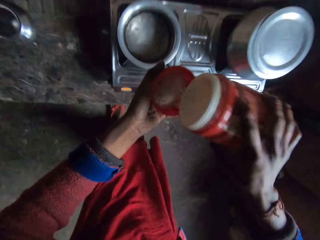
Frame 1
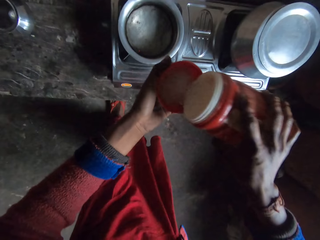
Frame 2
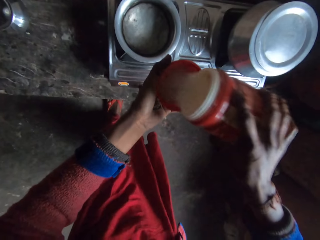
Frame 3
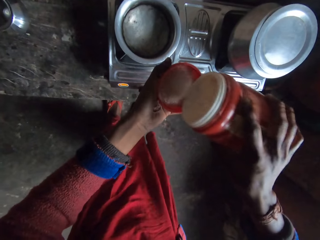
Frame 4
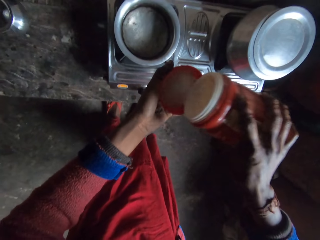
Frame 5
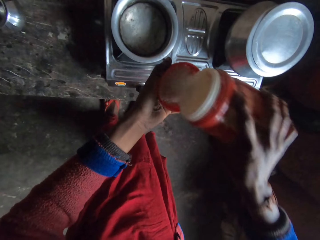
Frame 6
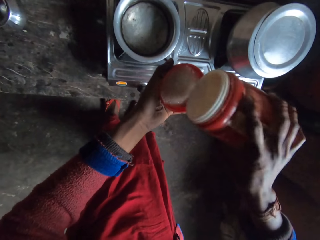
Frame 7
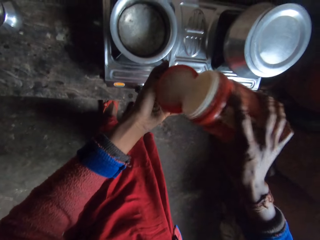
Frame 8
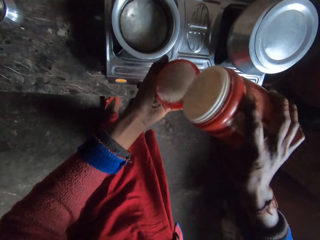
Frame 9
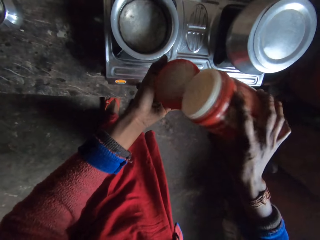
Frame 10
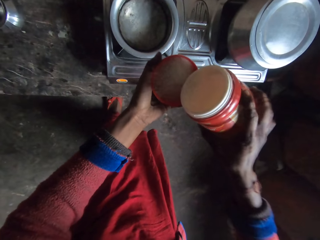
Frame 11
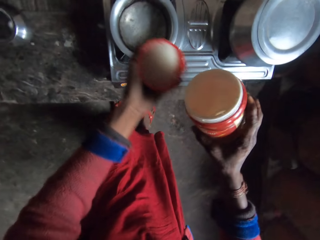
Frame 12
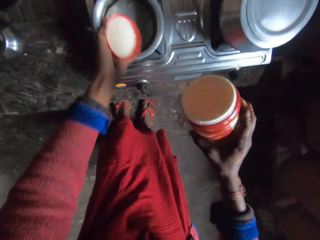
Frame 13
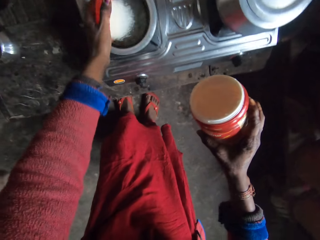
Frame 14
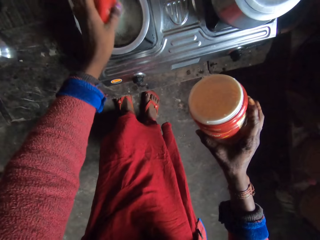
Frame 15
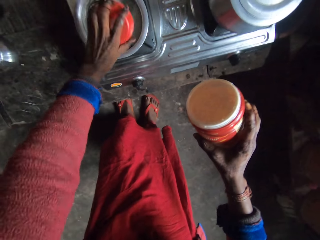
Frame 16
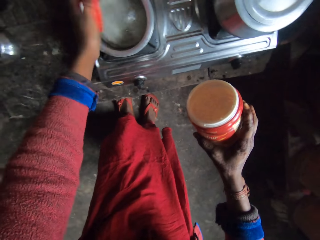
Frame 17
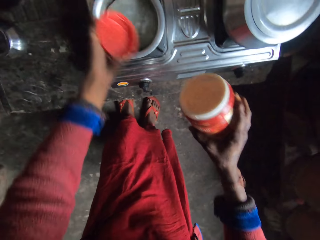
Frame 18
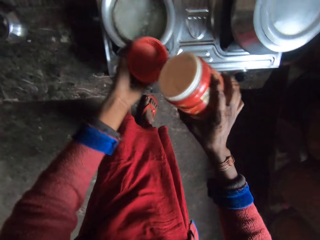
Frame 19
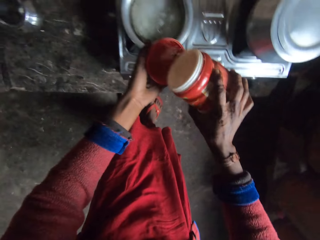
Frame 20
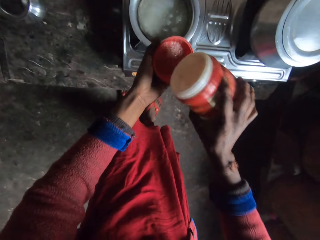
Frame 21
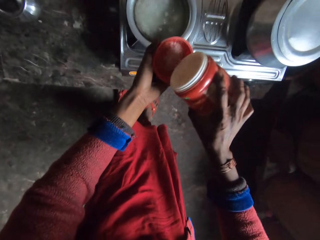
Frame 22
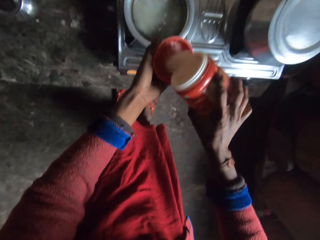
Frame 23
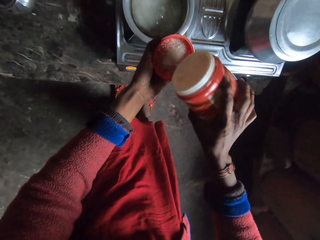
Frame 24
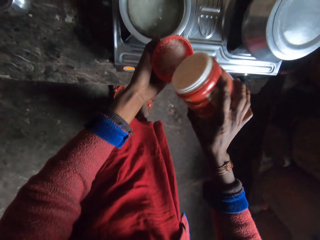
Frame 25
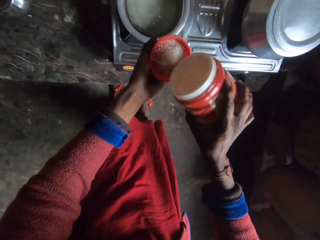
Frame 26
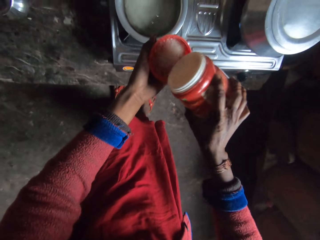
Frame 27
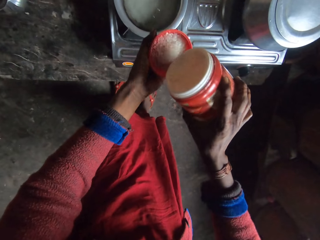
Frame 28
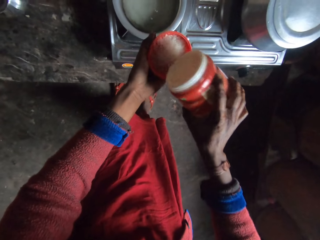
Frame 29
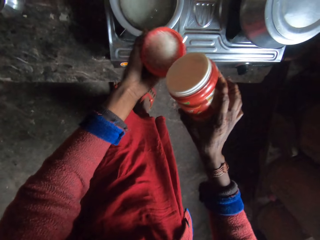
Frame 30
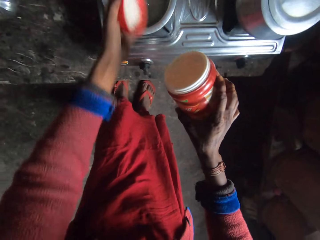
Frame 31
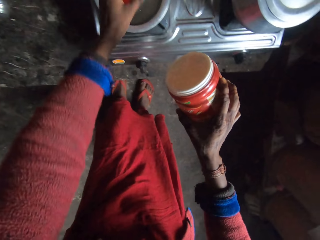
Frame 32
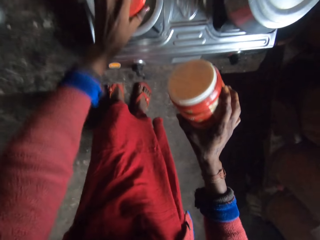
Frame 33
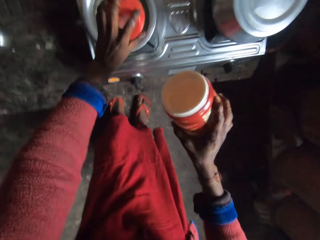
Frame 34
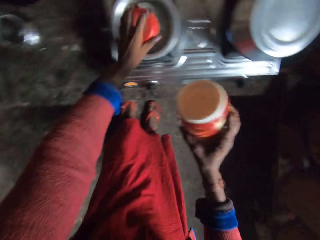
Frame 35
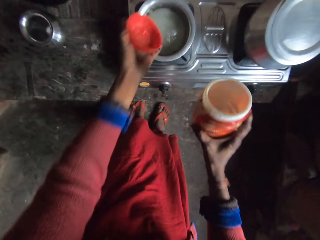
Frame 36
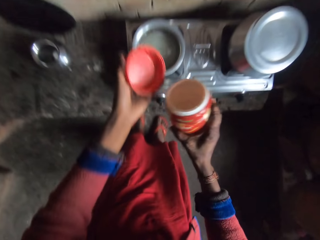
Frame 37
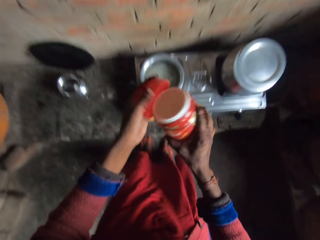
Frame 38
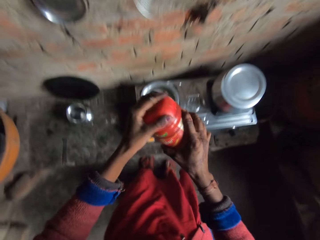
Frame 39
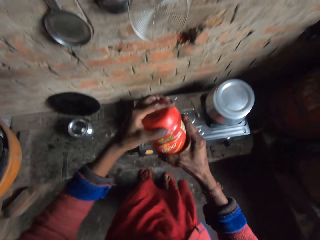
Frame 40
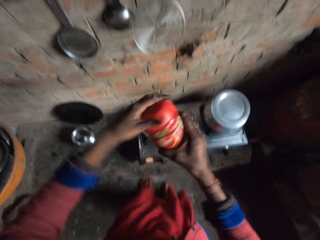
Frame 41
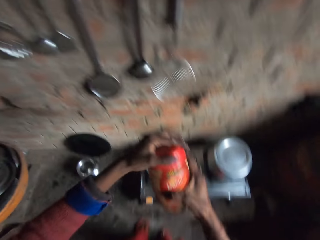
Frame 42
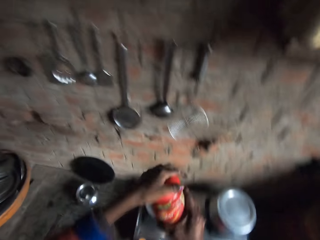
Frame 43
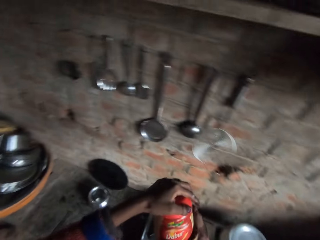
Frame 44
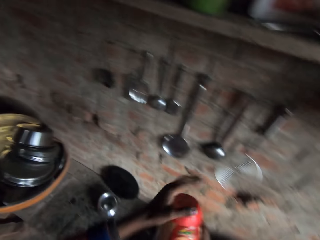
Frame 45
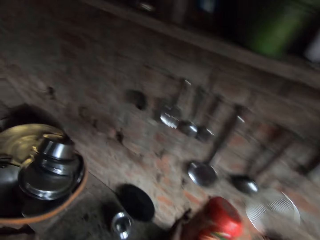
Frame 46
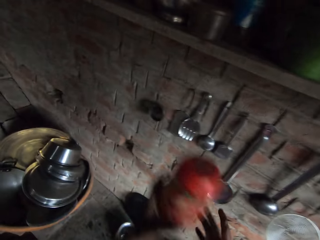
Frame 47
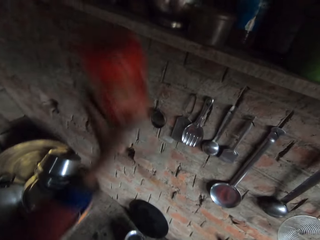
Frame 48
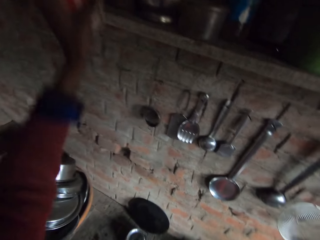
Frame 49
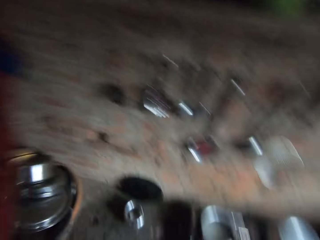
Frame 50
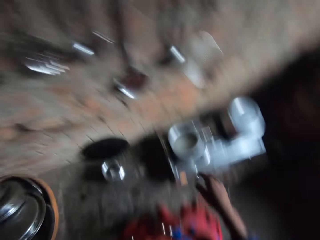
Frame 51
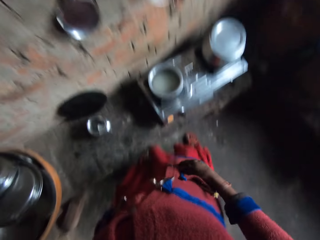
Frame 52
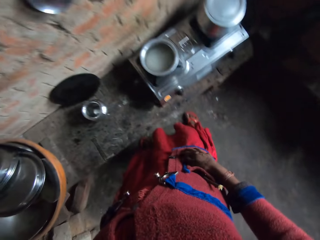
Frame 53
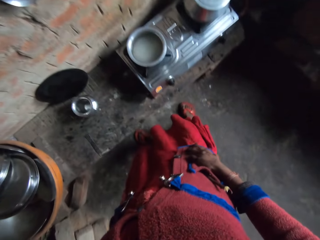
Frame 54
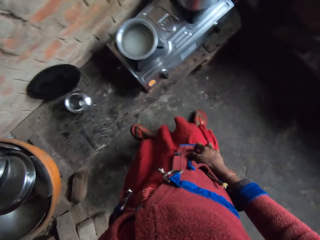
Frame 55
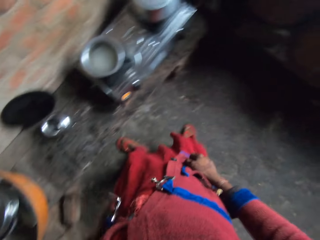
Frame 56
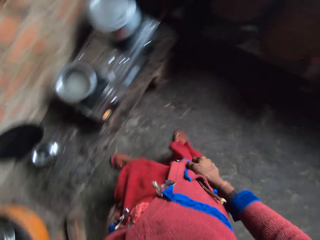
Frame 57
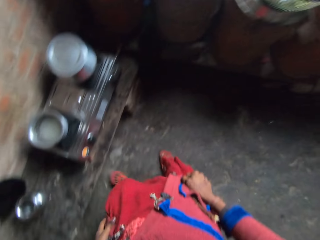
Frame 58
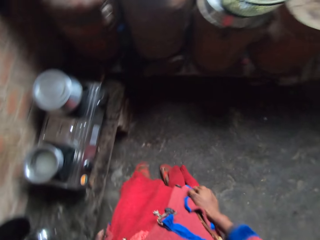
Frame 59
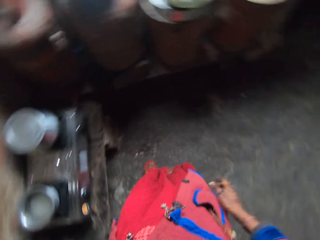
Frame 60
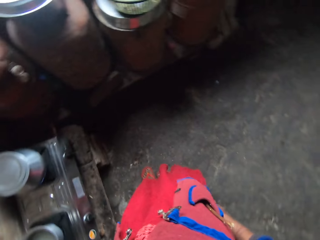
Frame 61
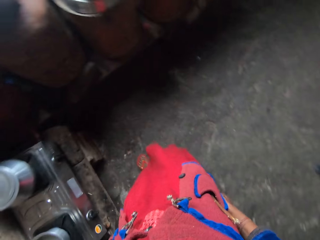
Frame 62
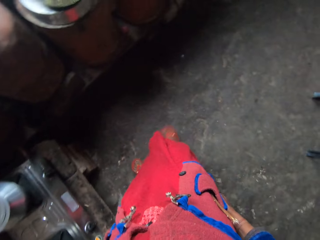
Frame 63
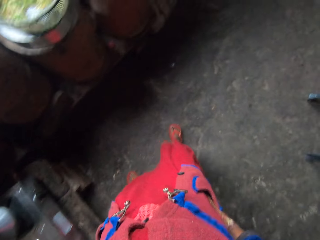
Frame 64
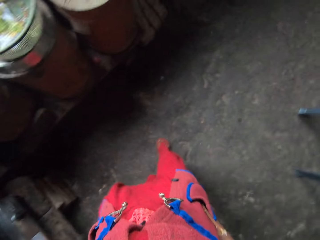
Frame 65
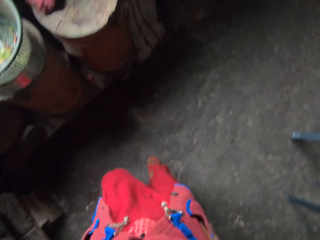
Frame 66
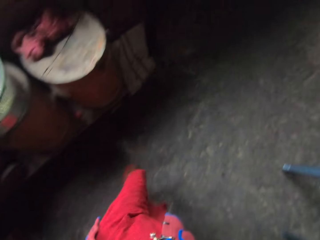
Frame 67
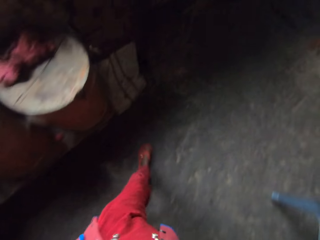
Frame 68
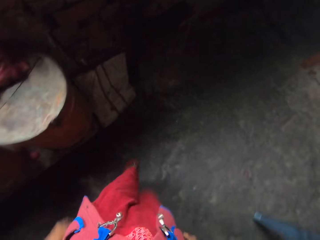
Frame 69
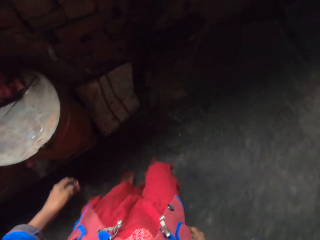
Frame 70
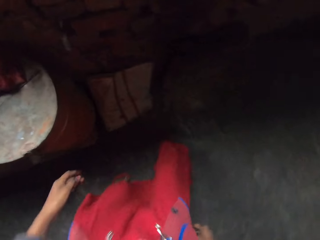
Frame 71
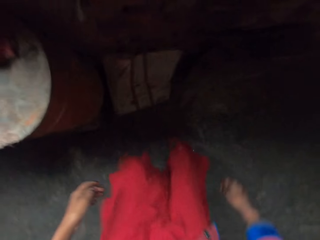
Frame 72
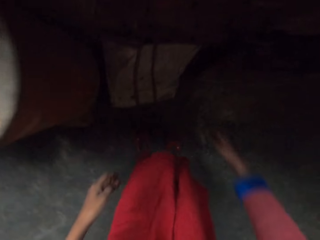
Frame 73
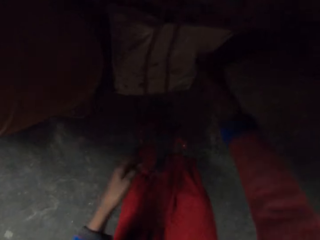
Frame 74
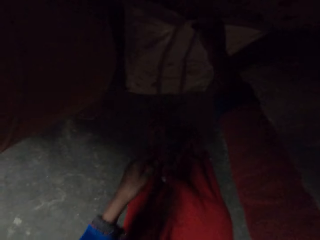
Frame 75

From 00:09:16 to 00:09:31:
The camera wearer pours the grain or salt in the cover of the container into a second pot on the cooker. They pour some more grain from the container into the cover of the container. They pour the grain in the cover of the container into the second pot on the cooker. They cover the container with the lid. They keep the container in the shelf. They dry their hand on the cloth. They walk in the room.

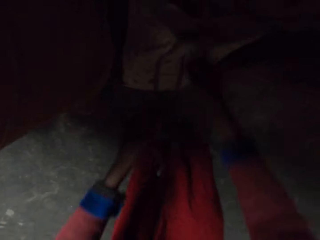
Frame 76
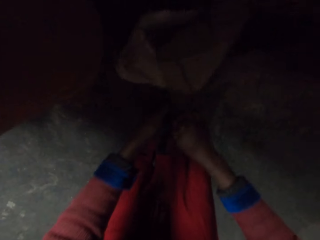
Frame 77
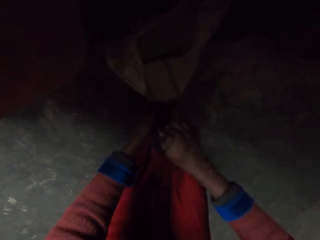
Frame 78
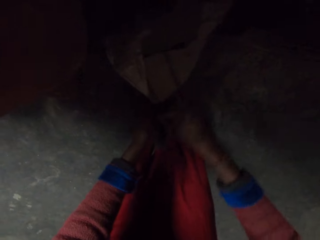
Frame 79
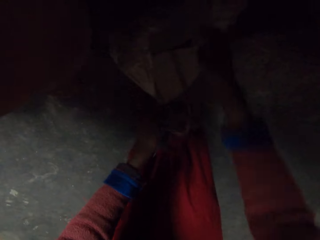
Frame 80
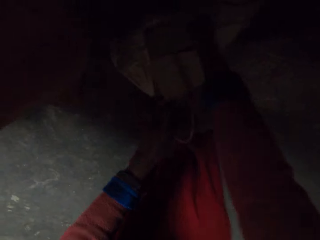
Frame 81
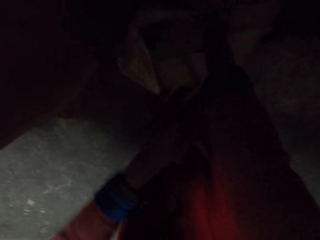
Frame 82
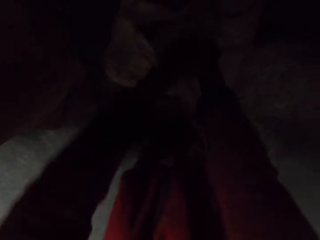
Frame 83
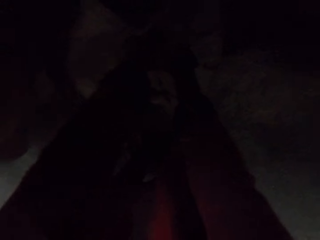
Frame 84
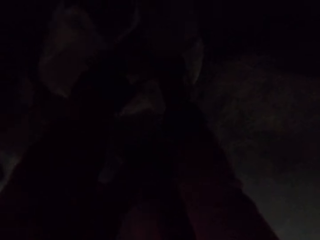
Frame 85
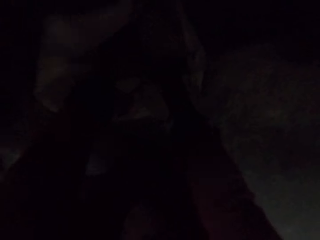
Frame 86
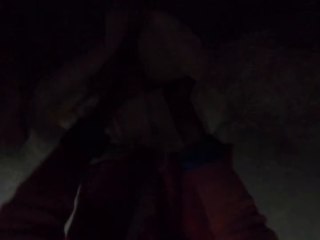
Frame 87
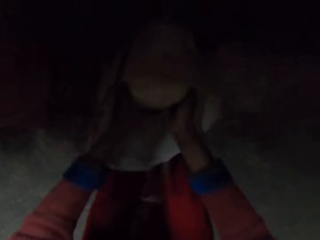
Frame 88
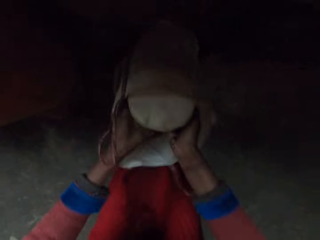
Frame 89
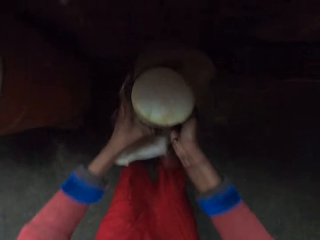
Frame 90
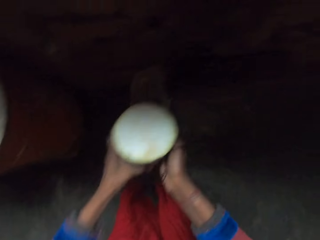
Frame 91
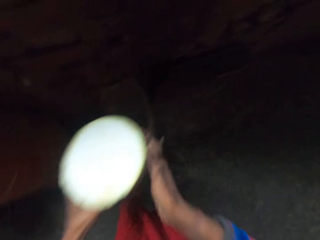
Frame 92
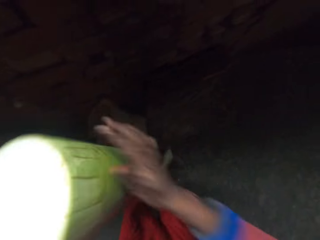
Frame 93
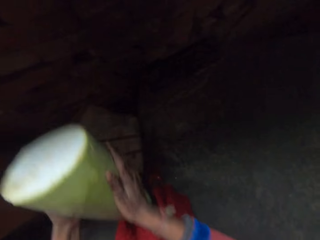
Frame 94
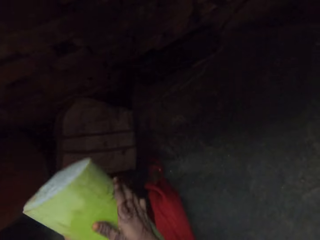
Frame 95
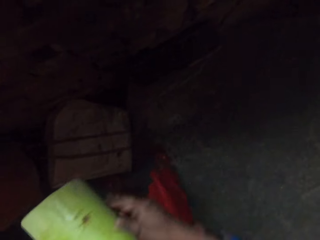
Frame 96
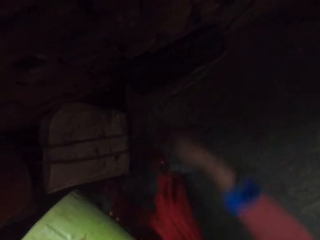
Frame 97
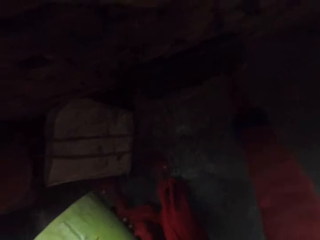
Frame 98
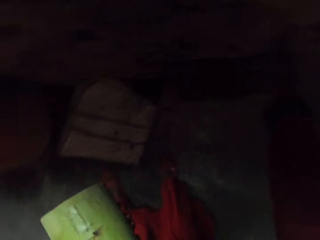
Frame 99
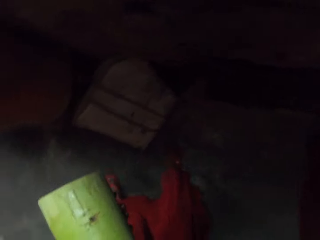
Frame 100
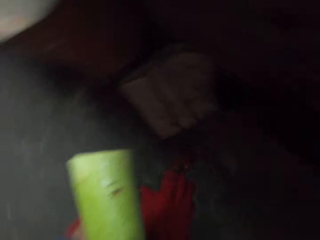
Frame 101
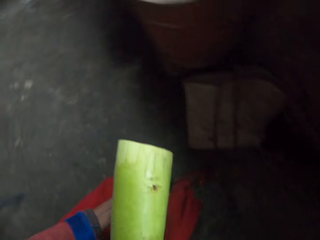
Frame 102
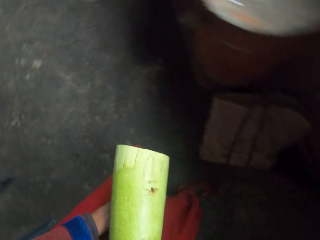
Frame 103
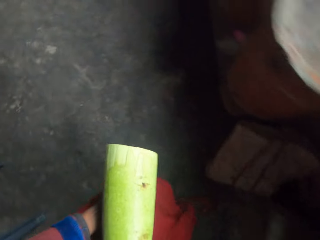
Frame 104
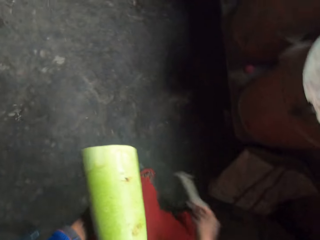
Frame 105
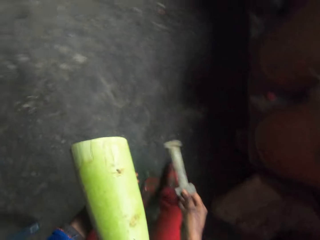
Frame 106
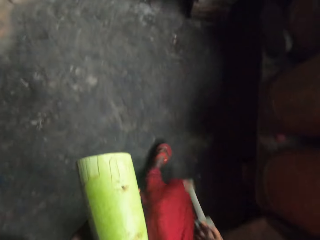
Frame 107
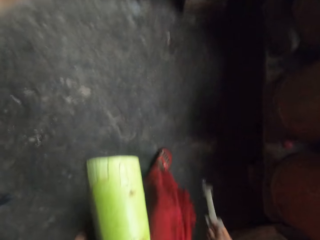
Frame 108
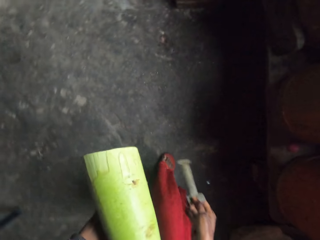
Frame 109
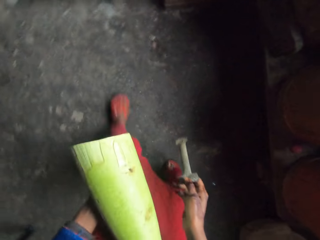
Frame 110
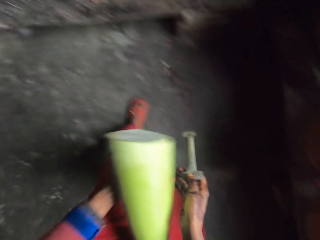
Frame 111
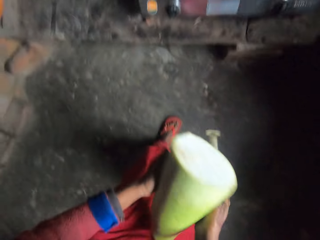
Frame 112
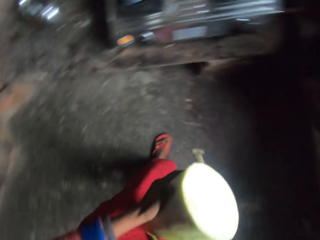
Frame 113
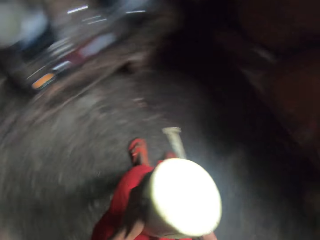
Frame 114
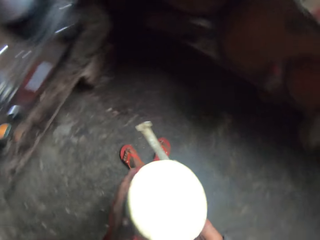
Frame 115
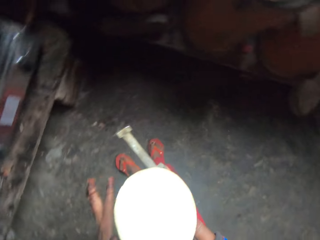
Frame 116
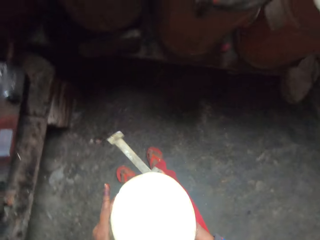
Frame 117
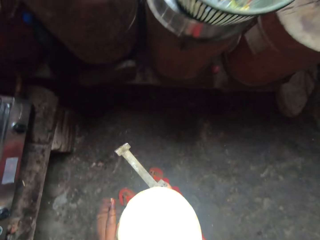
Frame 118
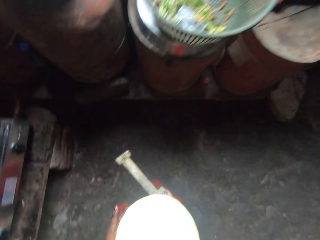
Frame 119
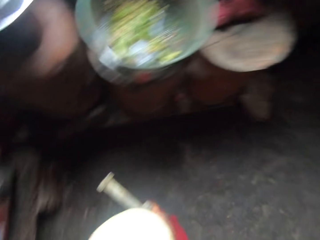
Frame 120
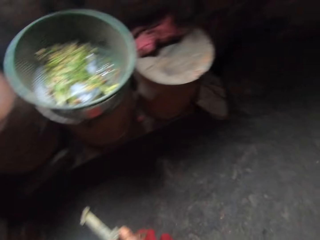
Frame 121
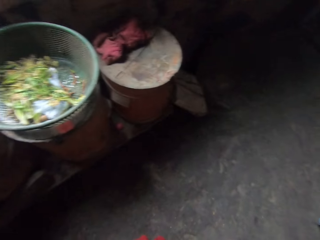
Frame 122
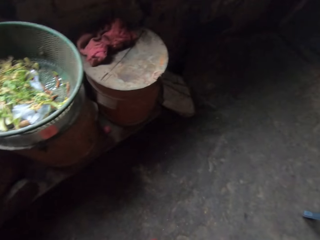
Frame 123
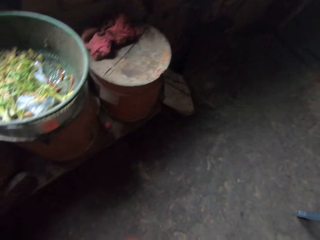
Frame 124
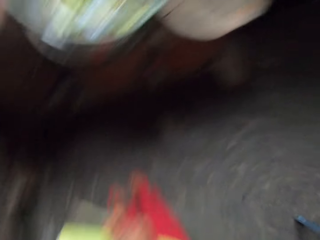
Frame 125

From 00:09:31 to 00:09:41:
The camera wearer opens a cupboard. They touch a sack. They bring out a bottle gourd. They take a peeler.
